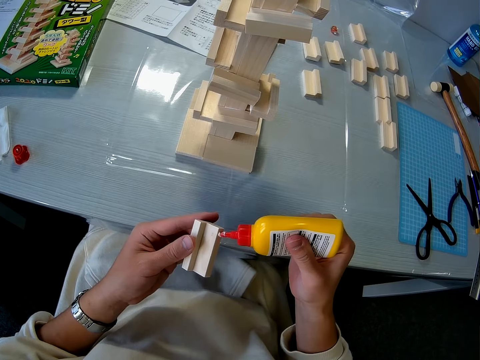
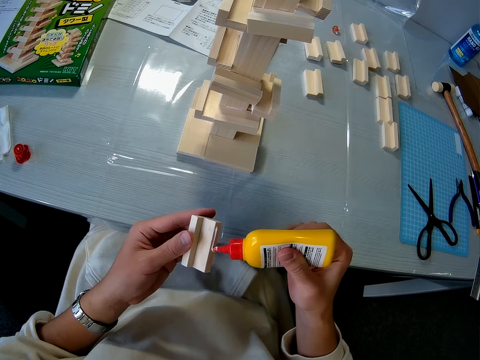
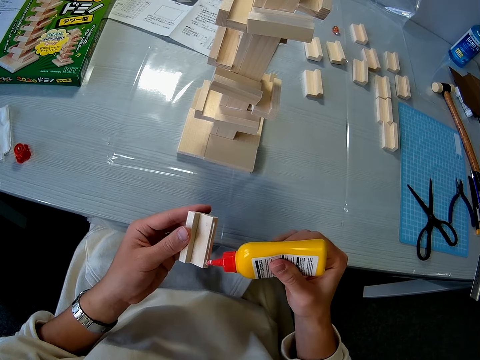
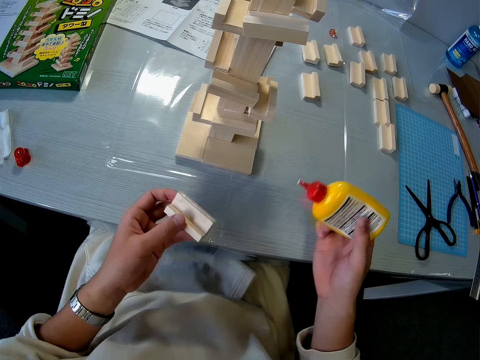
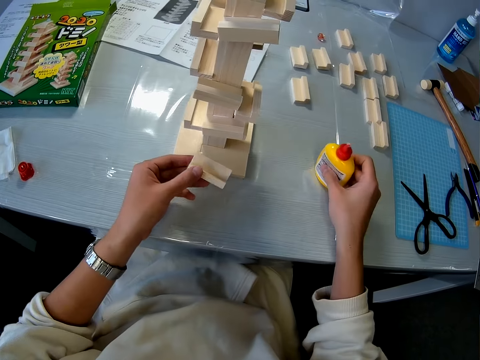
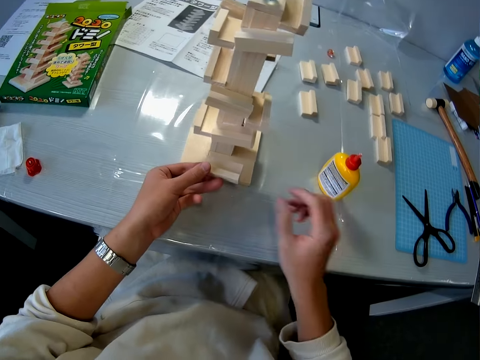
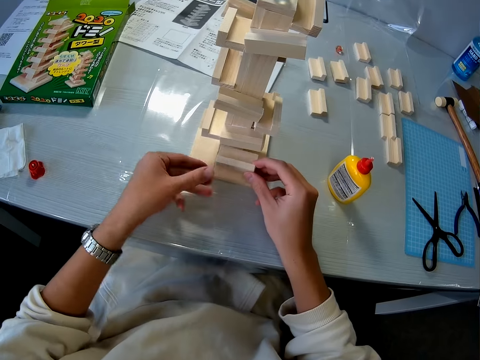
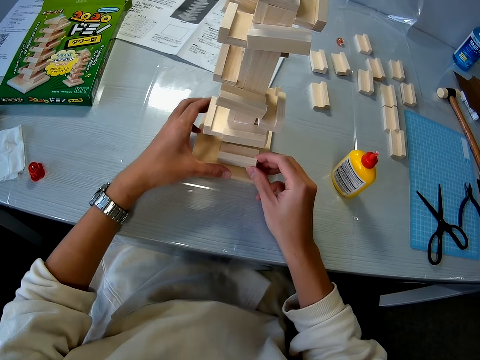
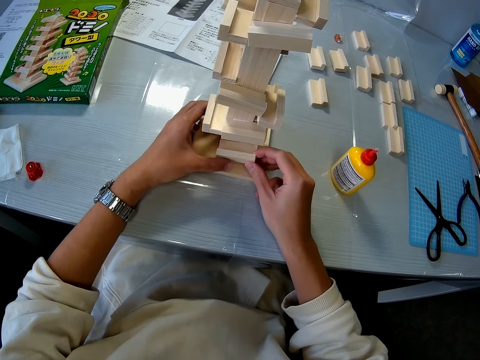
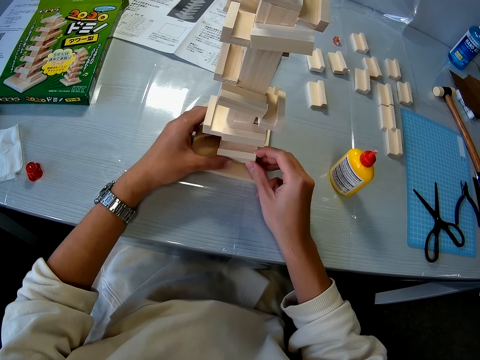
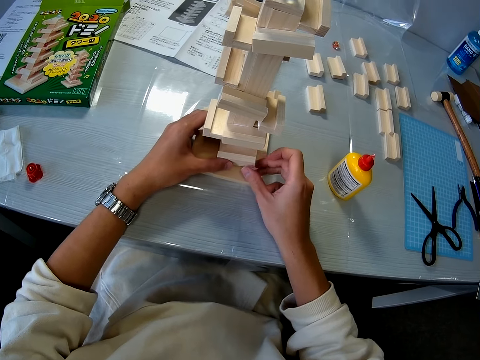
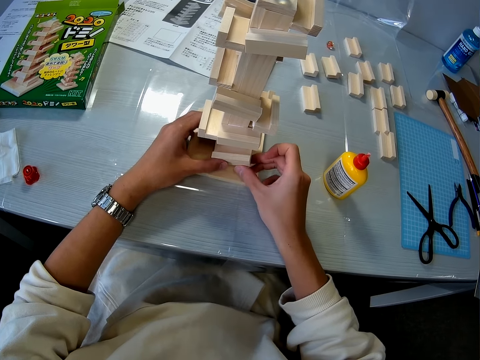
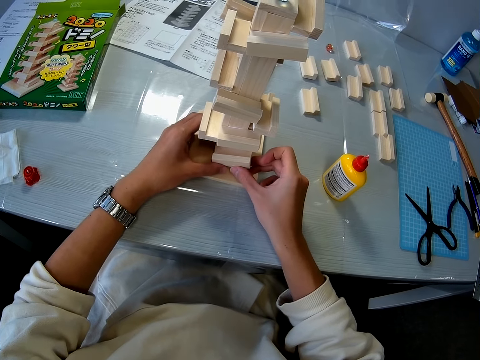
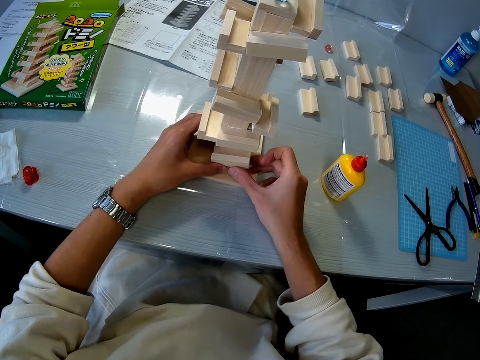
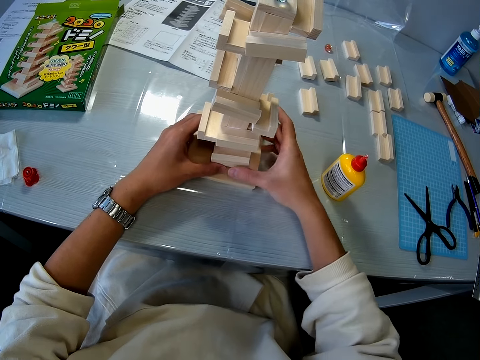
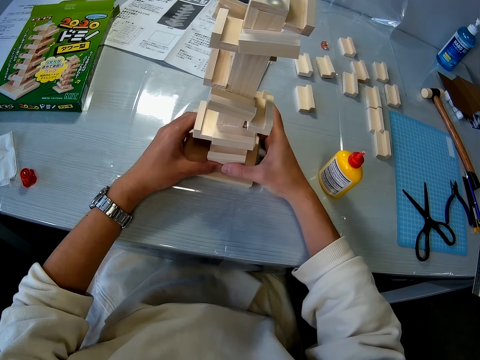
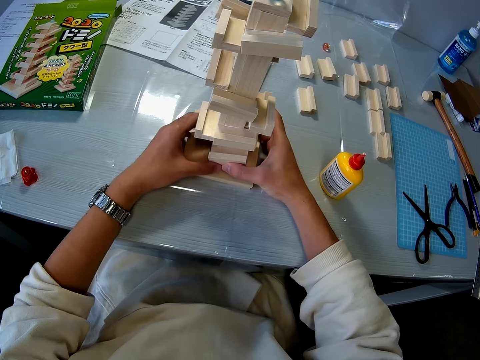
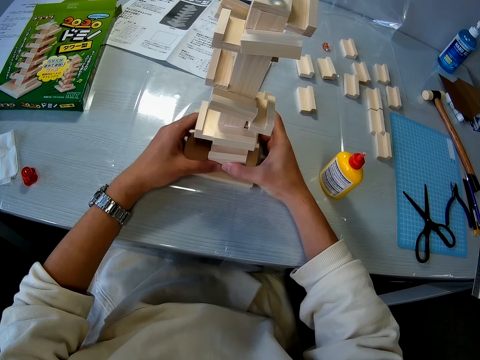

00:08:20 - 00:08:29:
The camera wearer applies glue to the sixth wooden mechanical piece in his left hand. He drops the glue container on the table. He connects the sixth wooden mechanical piece to the wooden mechanical model on the table.

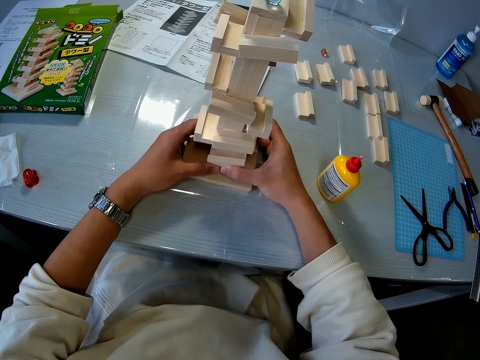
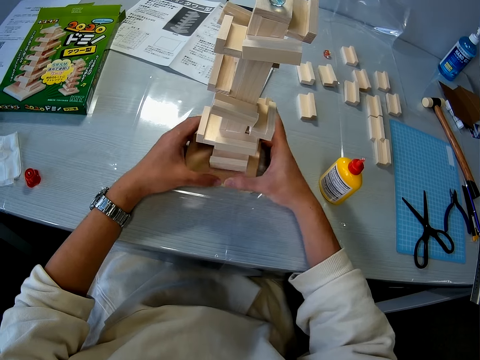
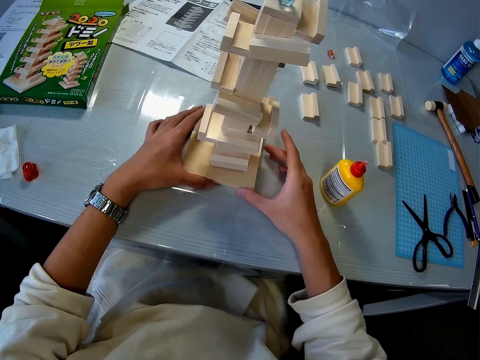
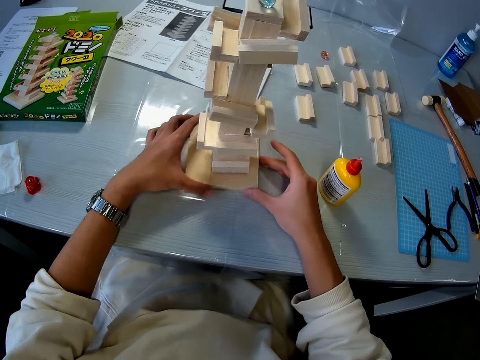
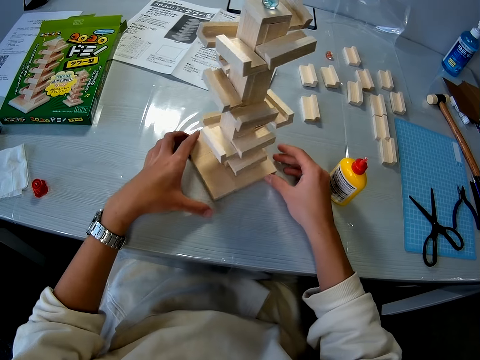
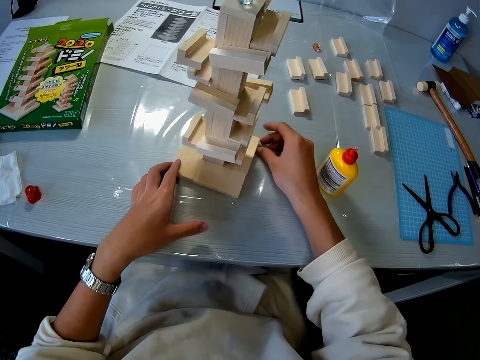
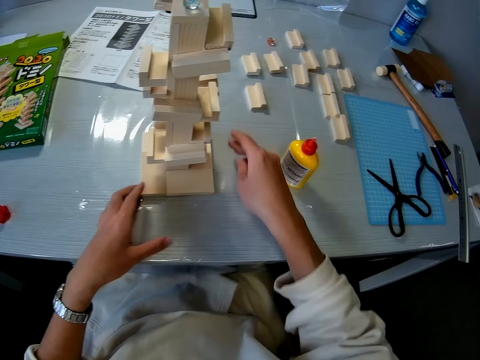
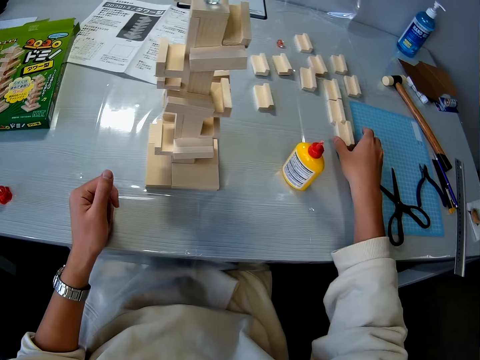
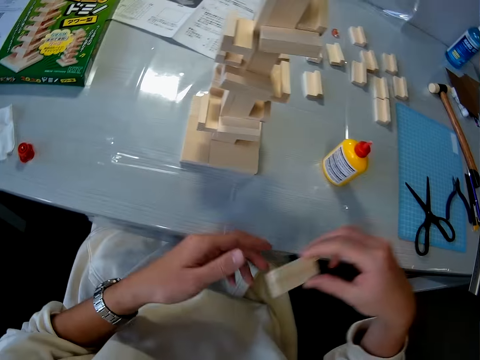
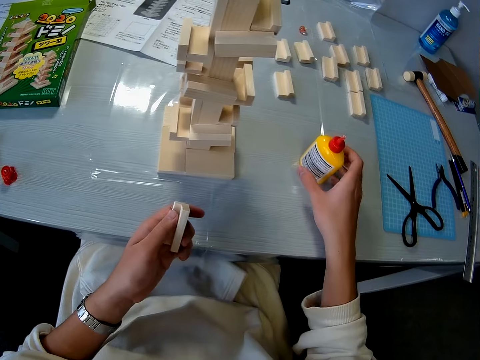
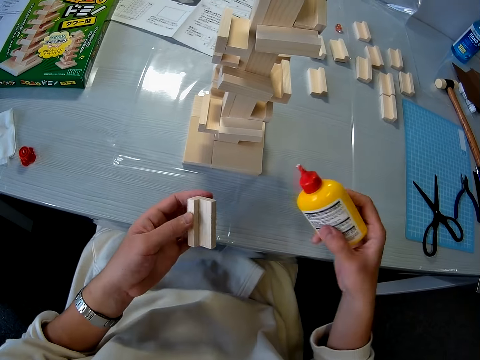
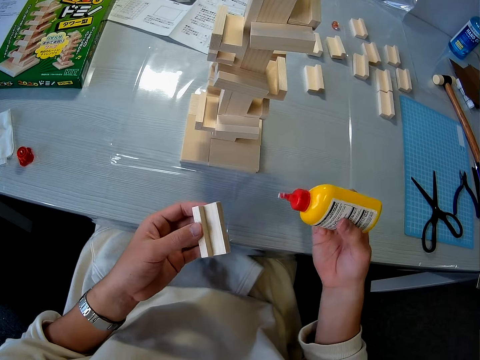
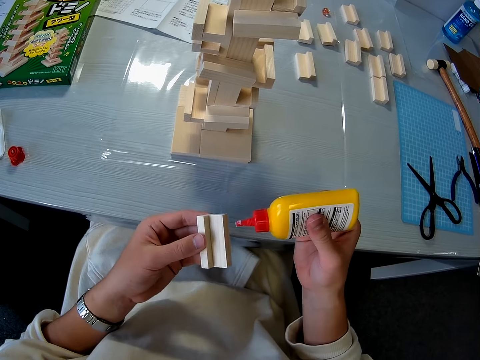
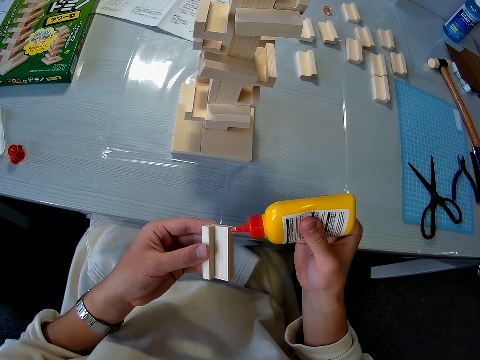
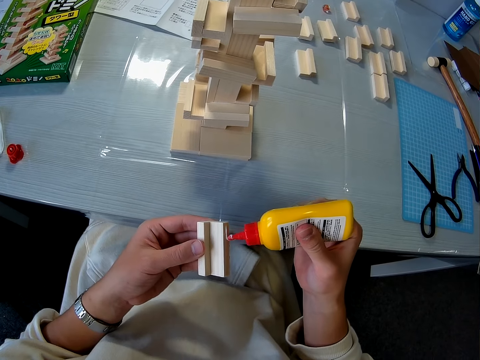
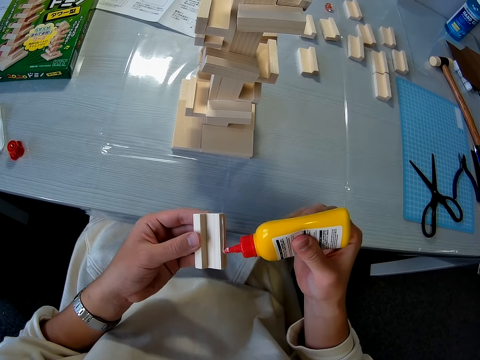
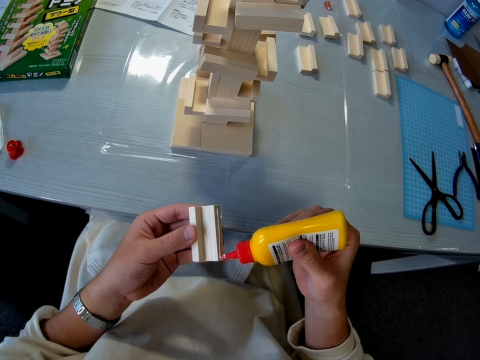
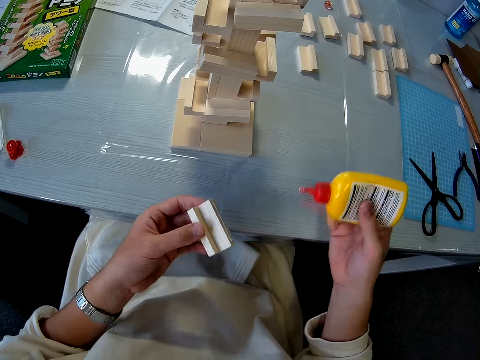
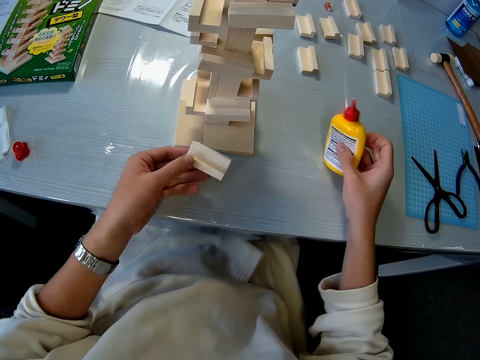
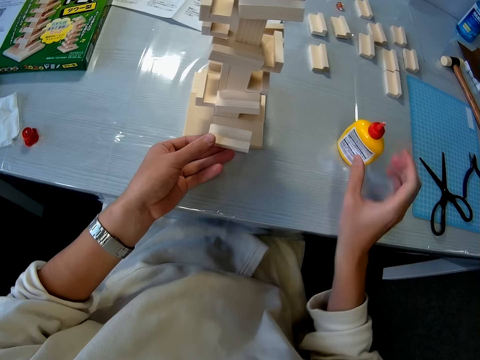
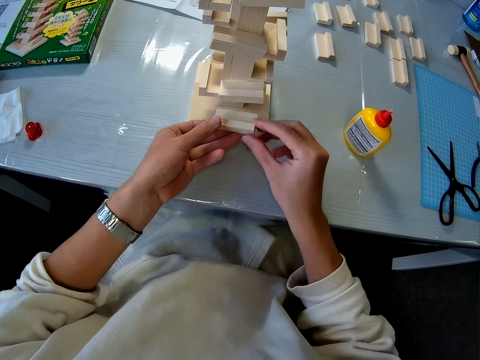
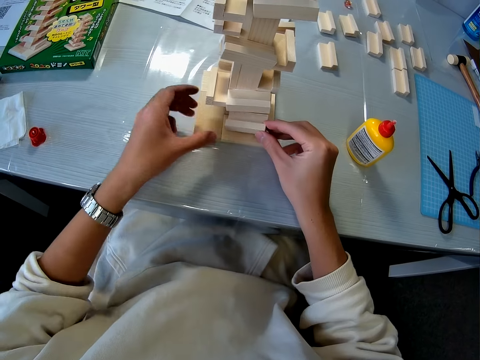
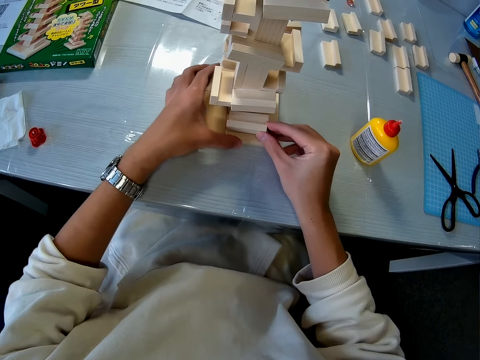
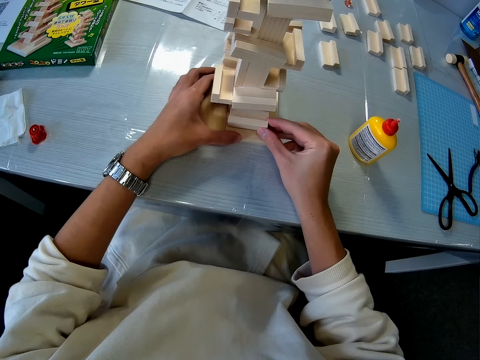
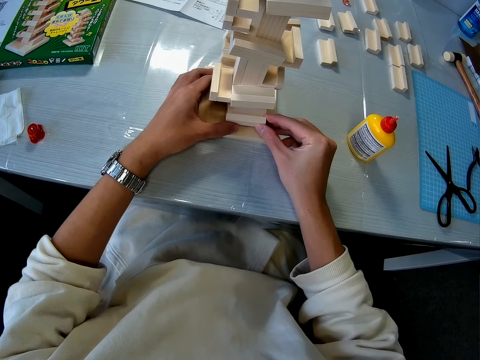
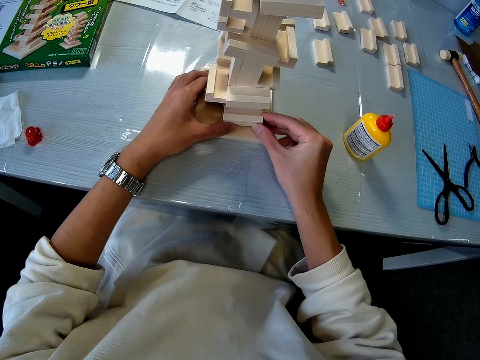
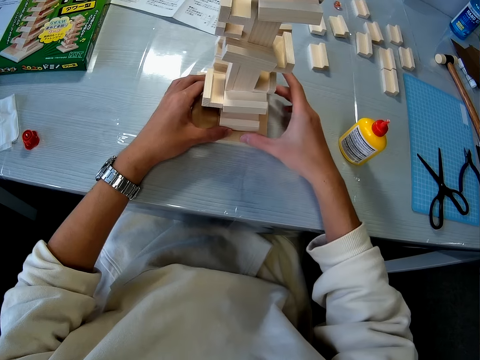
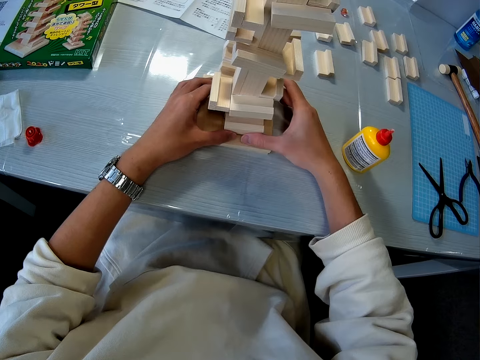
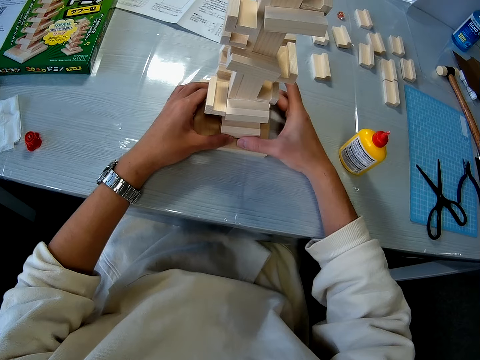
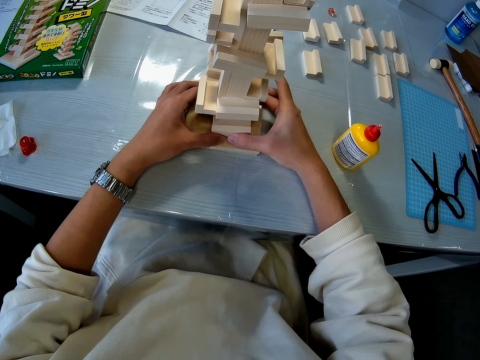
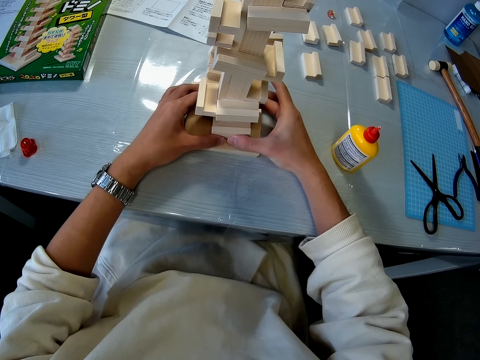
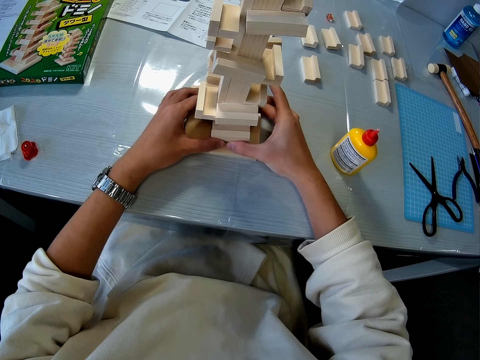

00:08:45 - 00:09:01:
The camera wearer turns the wooden mechanical model on the table. He picks up a seventh wooden mechanical piece from the table with his right hand. He passes the seventh wooden mechanical piece to his left hand. He picks up the glue container from the table with his right hand. He applies glue to the seventh wooden mechanical piece in his left hand. He drops the glue container on the table. He connects the seventh wooden mechanical piece to the wooden mechanical model on the table.

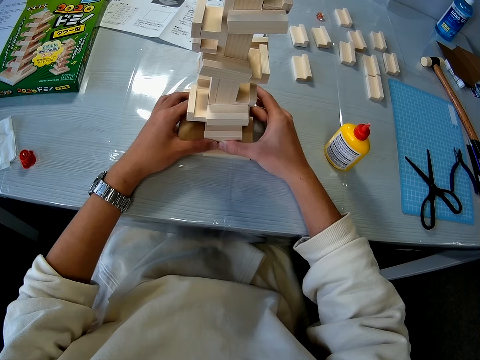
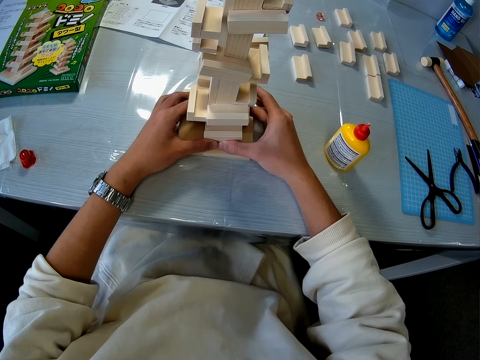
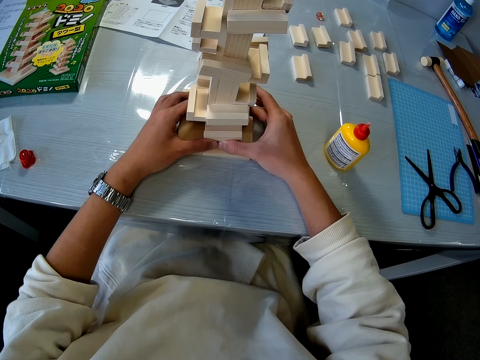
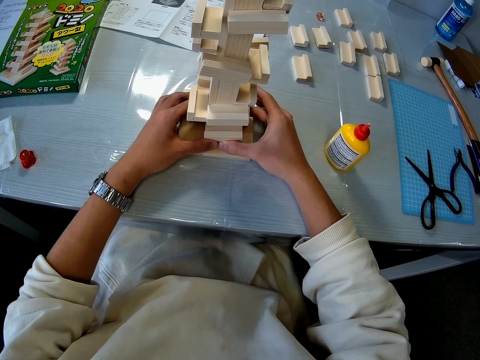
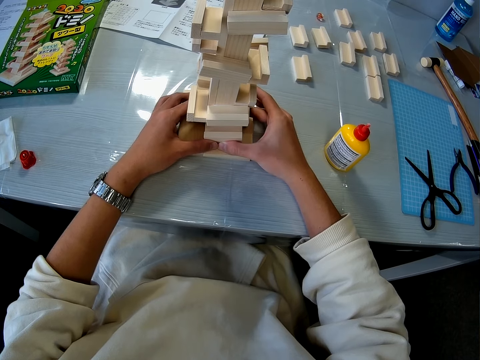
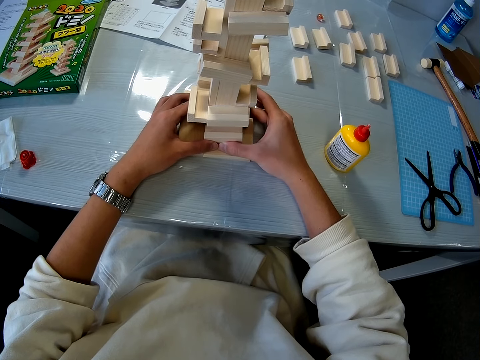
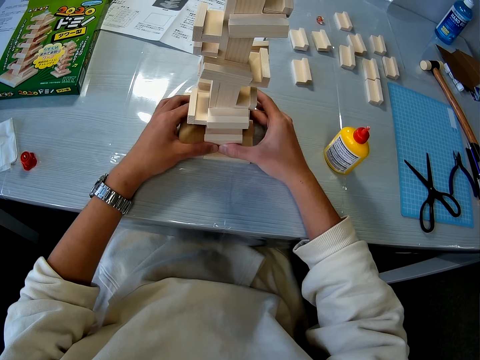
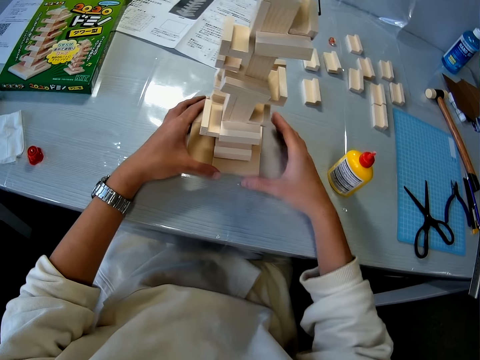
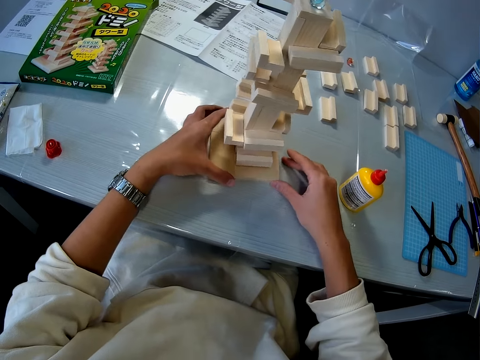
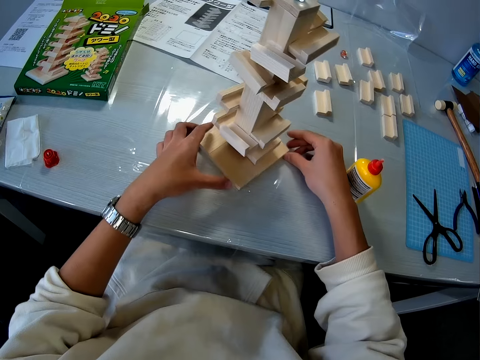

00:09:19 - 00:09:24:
The camera wearer turns the wooden mechanical model on the table with her two hands.
